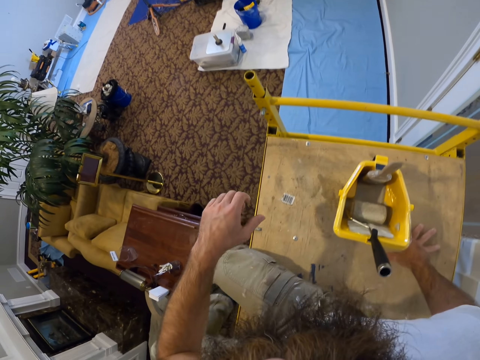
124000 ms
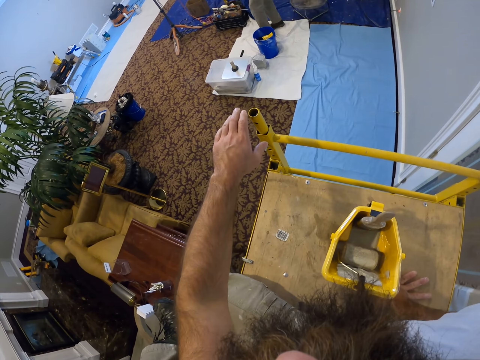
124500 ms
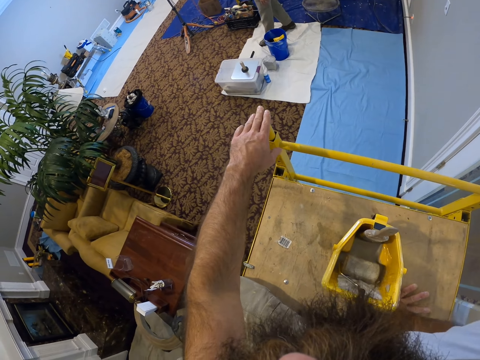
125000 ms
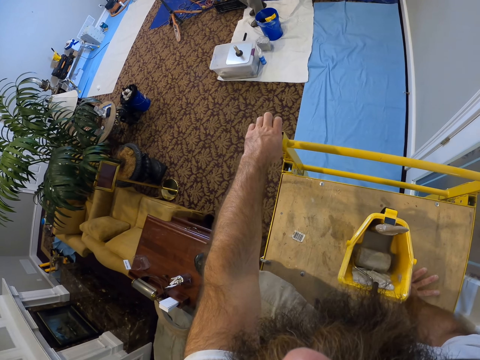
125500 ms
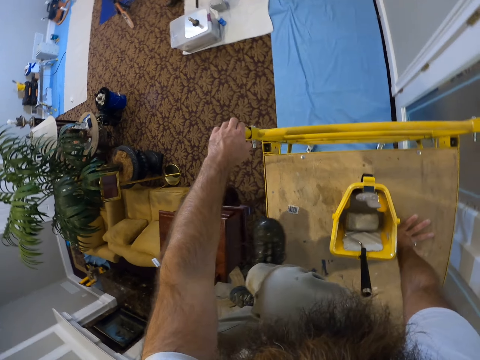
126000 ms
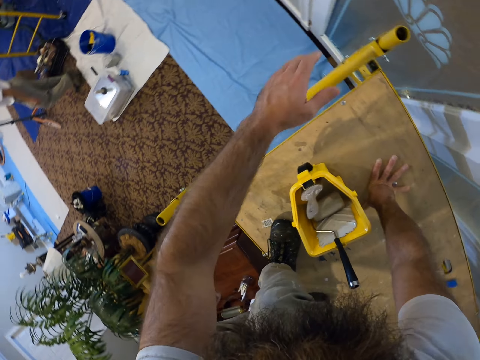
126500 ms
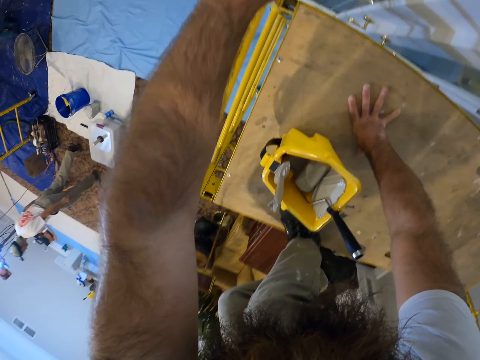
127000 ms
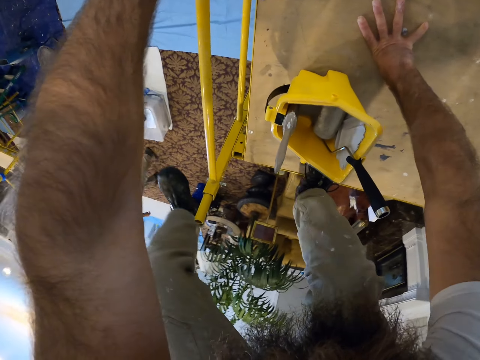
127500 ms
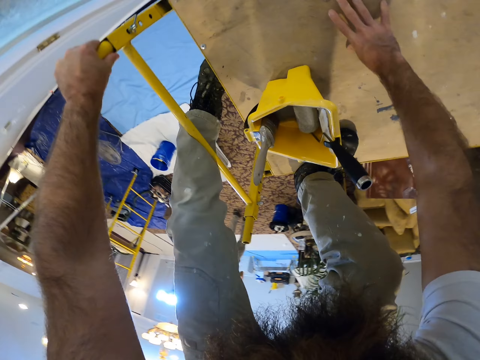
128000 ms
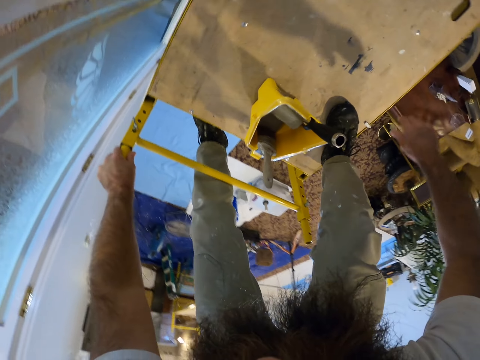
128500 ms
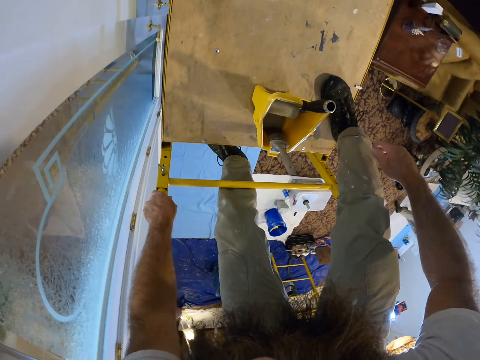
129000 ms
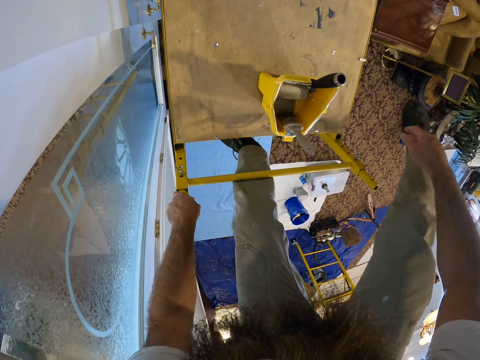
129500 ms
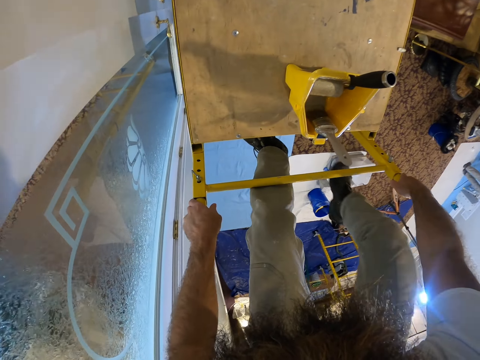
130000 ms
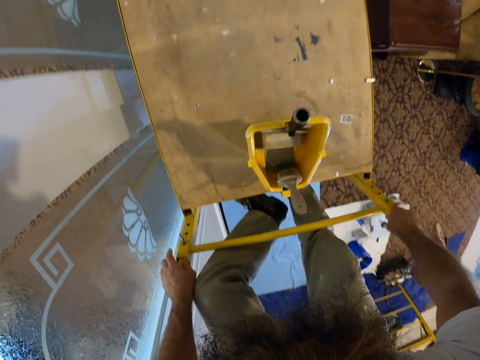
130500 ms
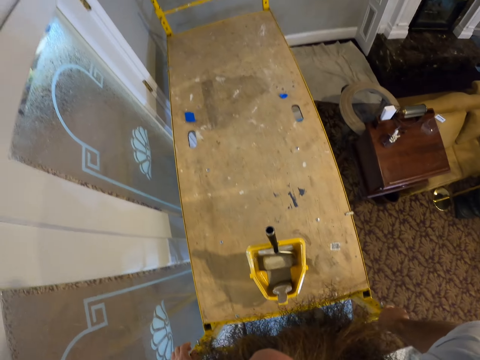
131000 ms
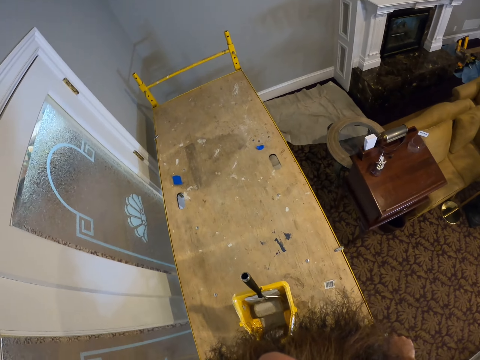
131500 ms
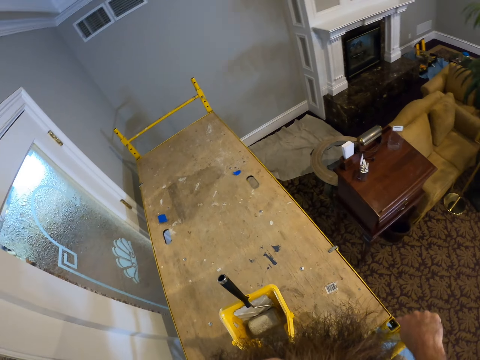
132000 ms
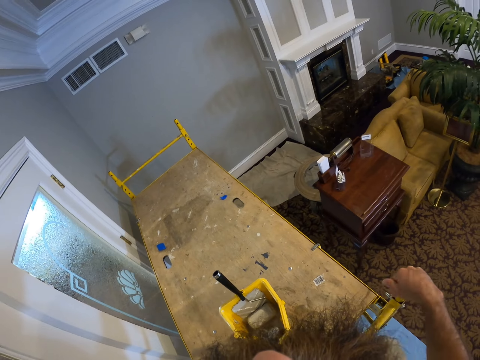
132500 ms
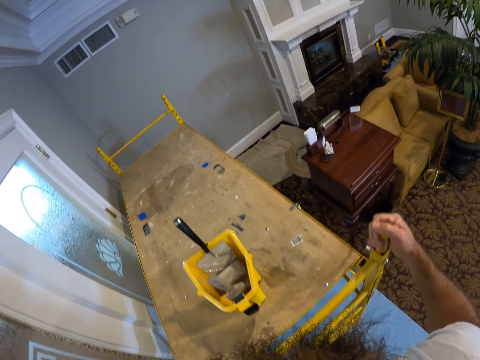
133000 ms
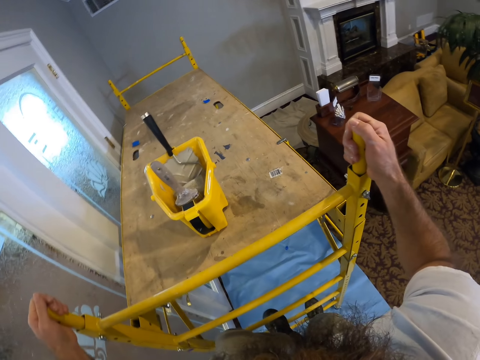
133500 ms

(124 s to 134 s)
The camera wearer descends the ladder. He puts his left hand on the ladder of the scaffold. He climbs down the scaffold.

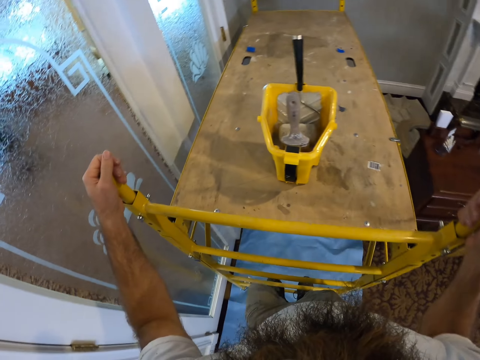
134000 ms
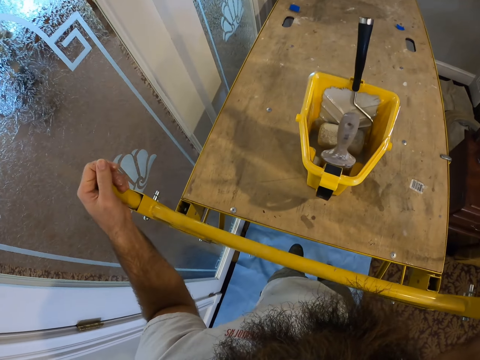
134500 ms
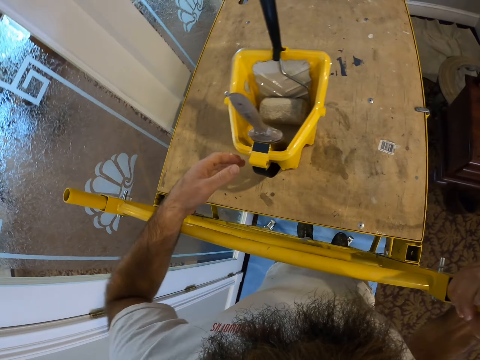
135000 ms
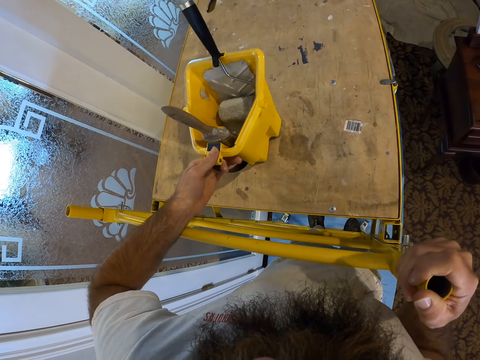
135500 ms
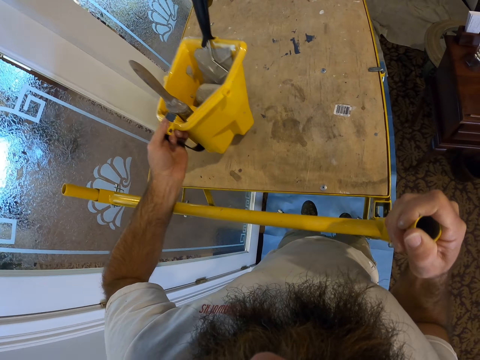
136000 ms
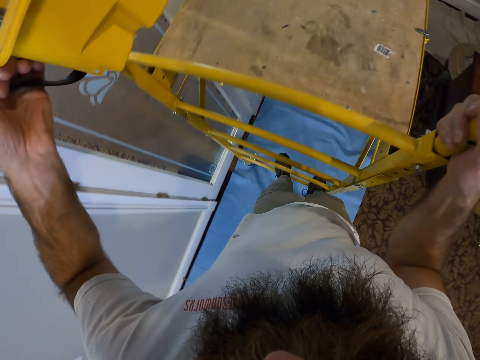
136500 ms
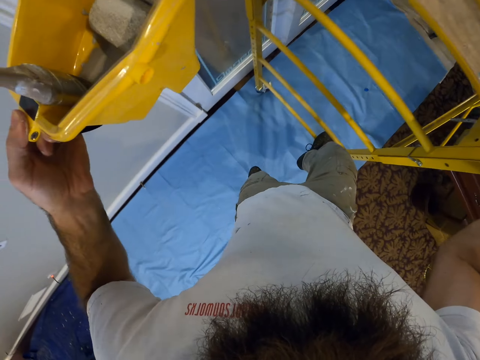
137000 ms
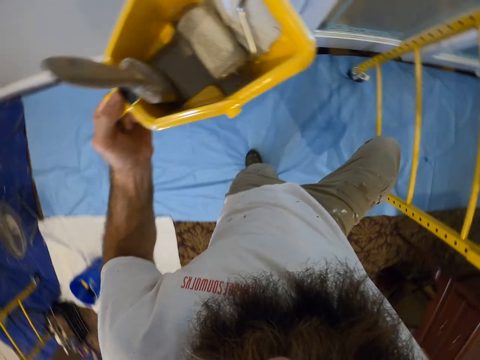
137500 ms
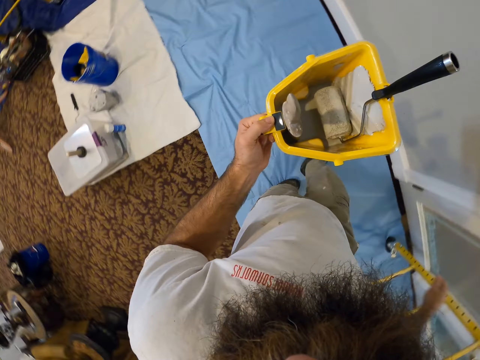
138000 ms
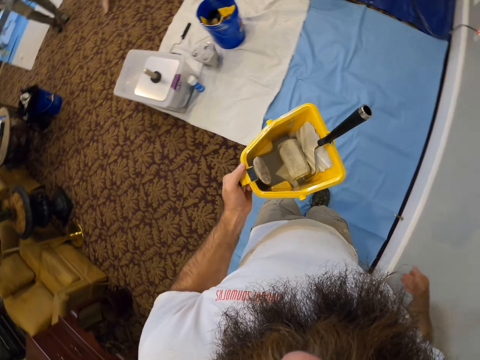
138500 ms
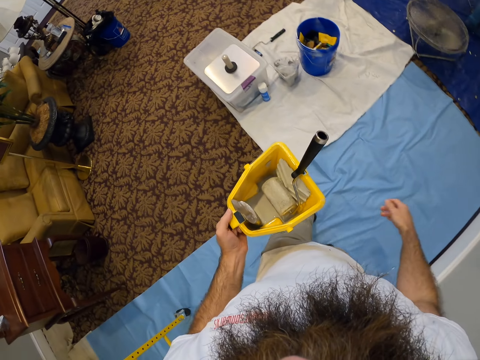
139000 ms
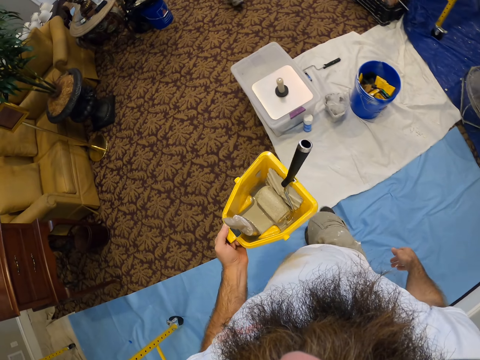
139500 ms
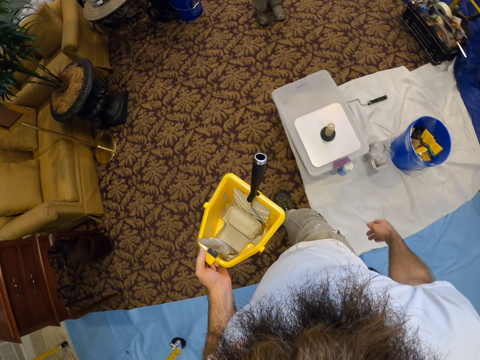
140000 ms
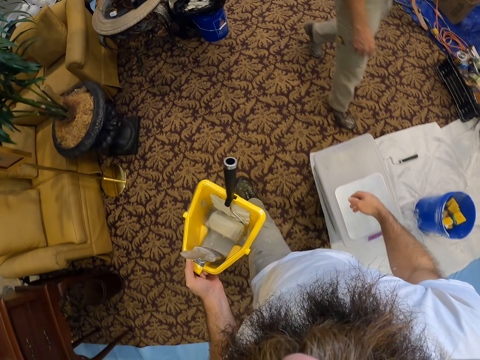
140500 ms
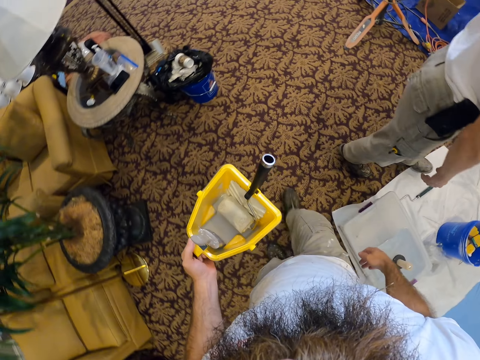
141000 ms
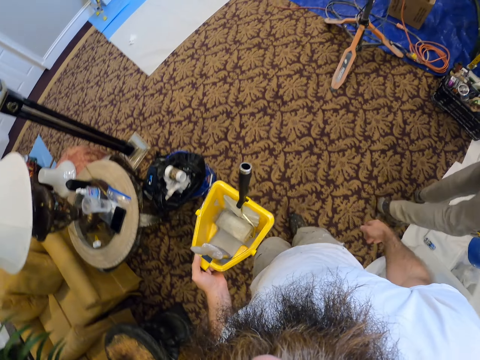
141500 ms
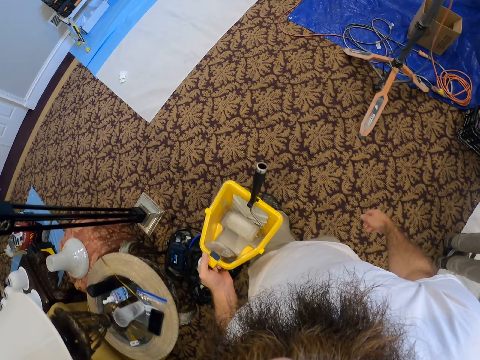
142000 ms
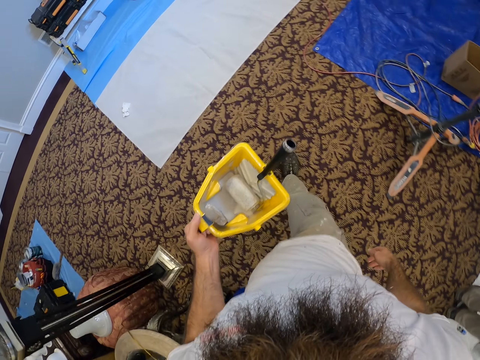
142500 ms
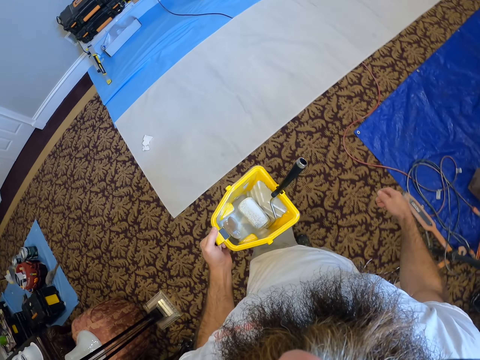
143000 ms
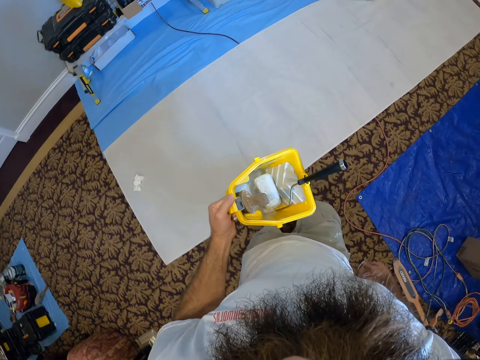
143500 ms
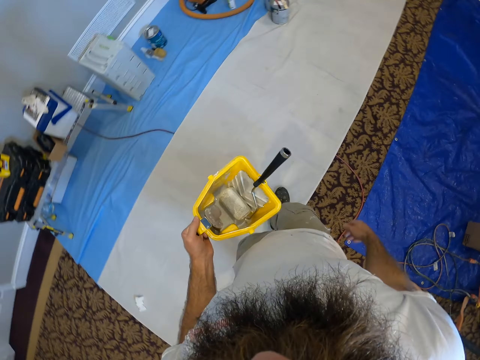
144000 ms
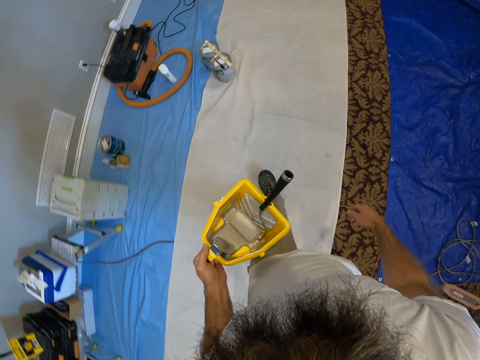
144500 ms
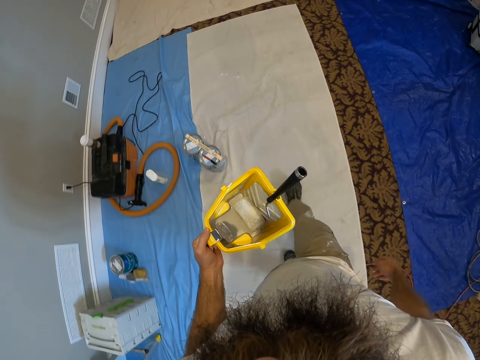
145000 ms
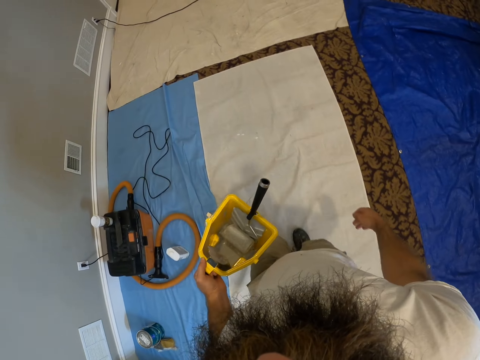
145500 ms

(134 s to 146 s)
The camera wearer carries a bucket from the scaffold with his left hand. He picks up the paint bucket from the ladder. He moves around the apartment with the bucket in his left hand. A person walks around.

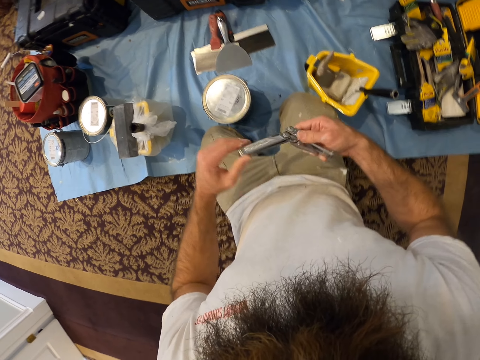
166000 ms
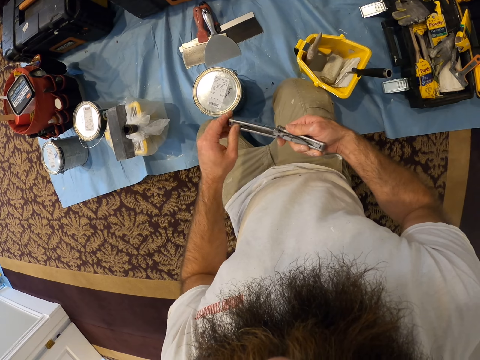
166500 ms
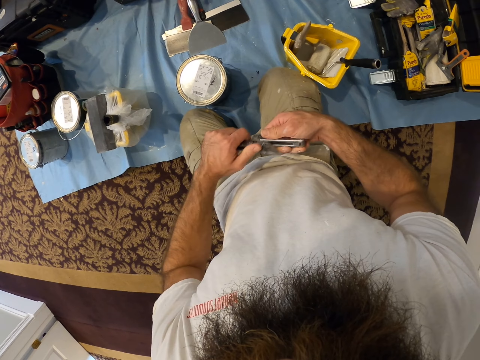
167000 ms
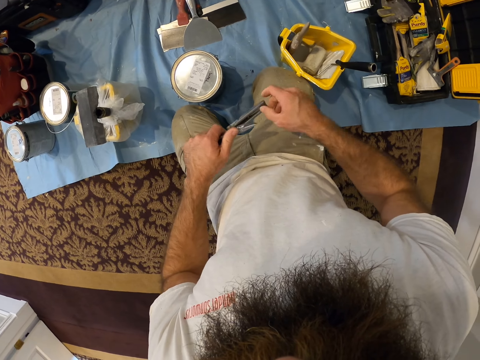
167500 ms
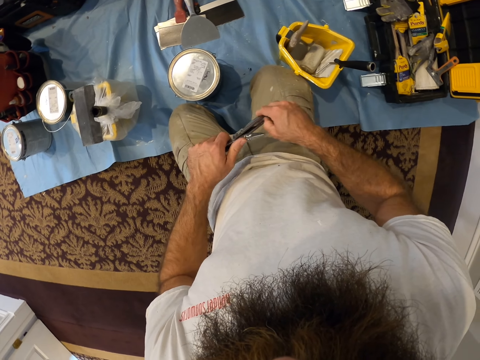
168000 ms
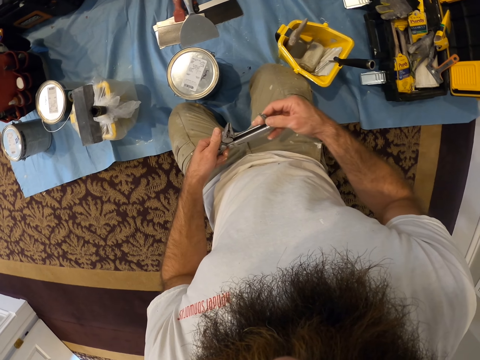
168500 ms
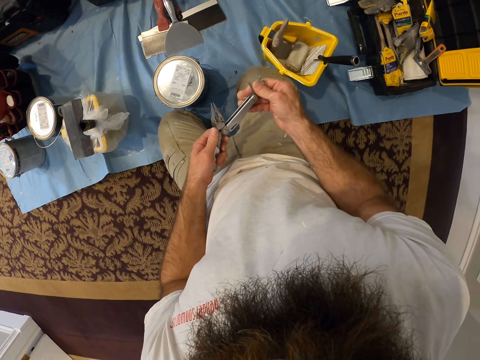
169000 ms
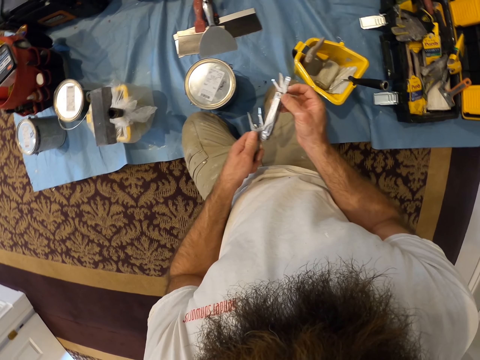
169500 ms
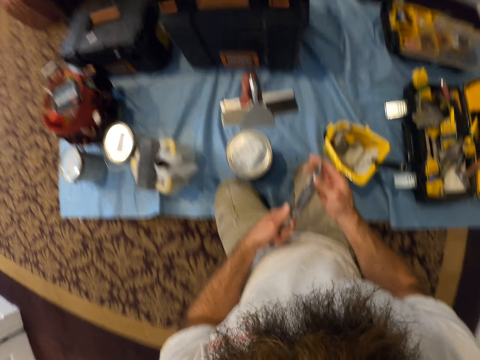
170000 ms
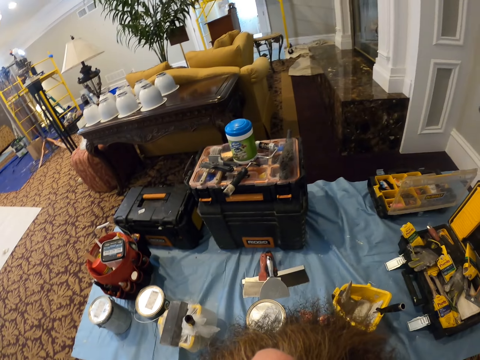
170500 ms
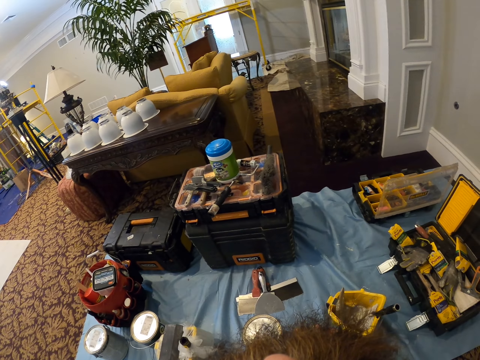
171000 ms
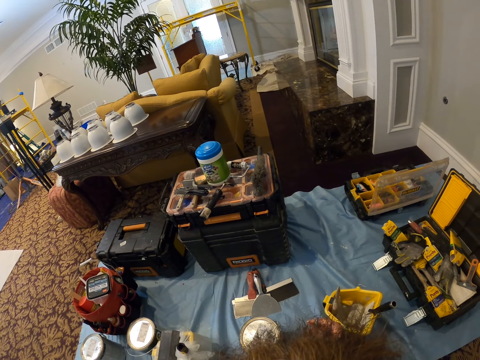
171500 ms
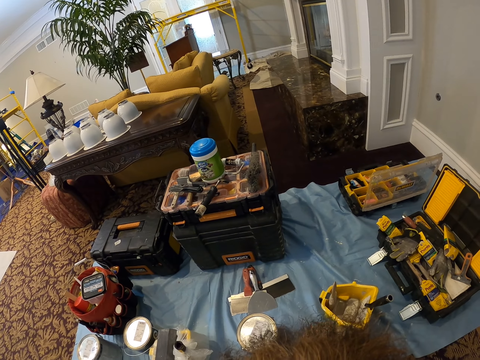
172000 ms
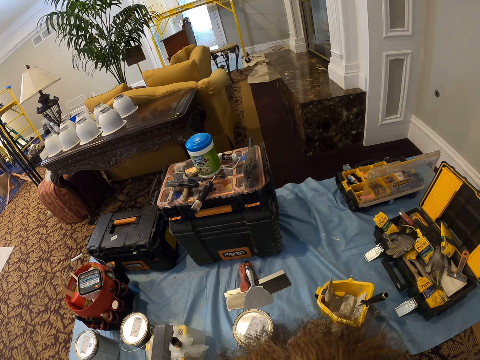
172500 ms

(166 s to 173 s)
The camera wearer adjusts the knife.
